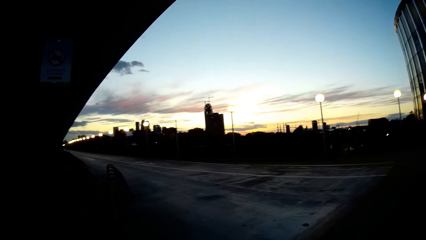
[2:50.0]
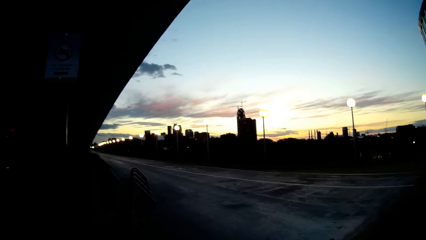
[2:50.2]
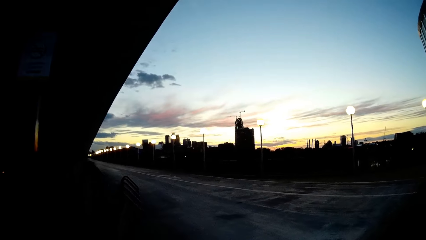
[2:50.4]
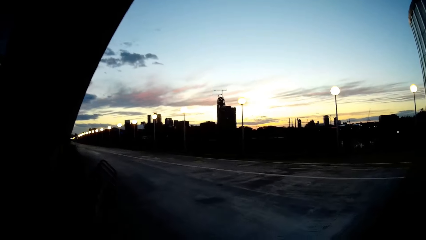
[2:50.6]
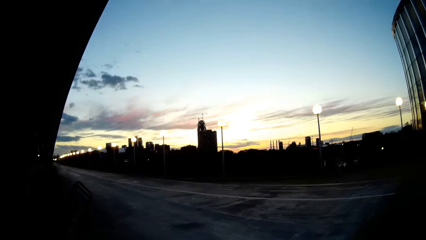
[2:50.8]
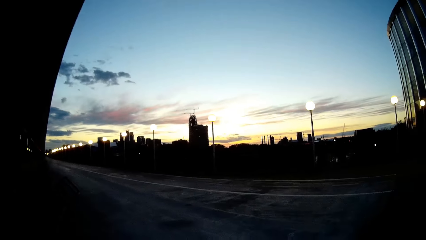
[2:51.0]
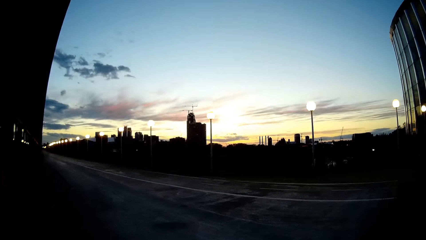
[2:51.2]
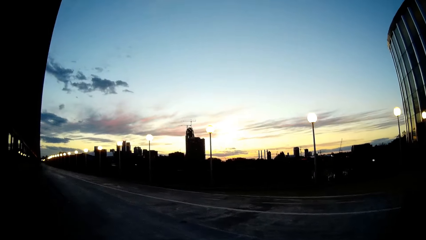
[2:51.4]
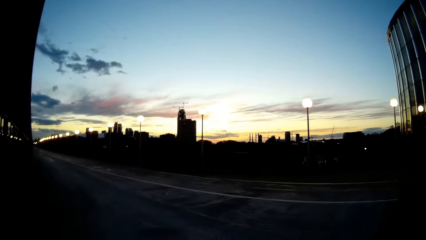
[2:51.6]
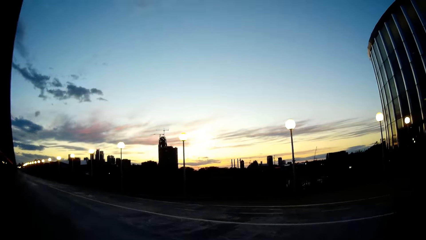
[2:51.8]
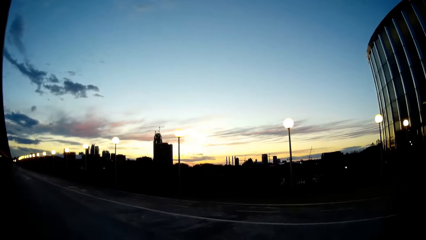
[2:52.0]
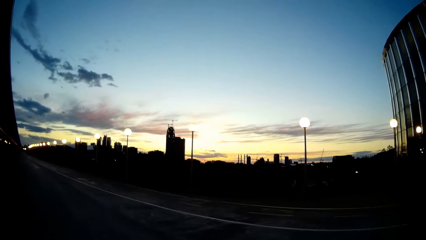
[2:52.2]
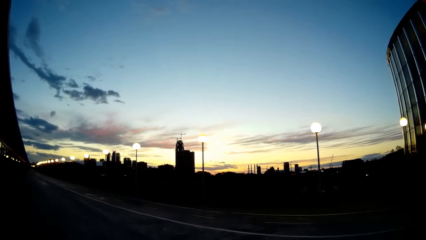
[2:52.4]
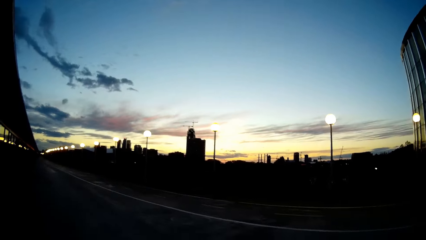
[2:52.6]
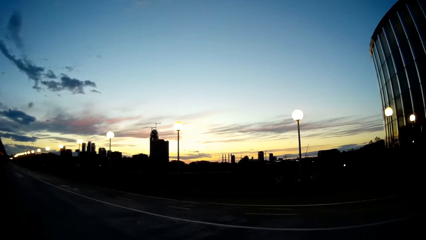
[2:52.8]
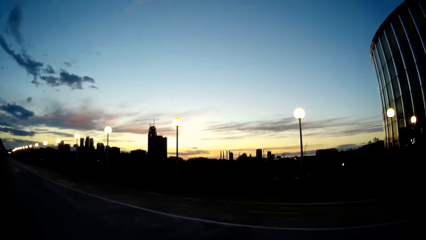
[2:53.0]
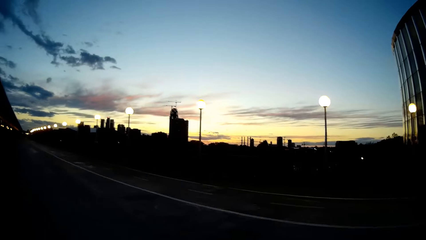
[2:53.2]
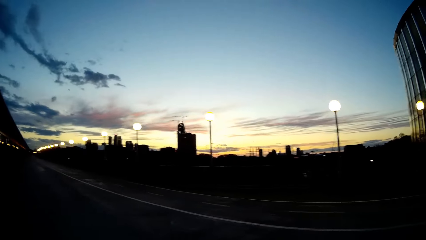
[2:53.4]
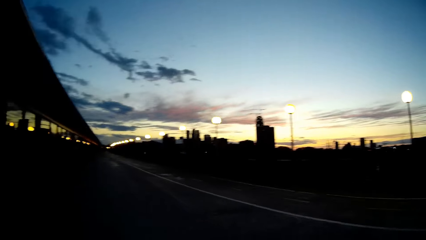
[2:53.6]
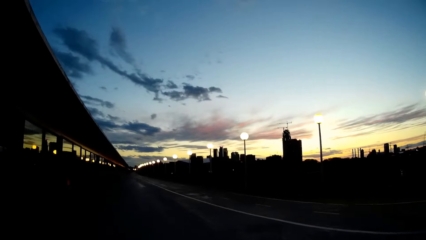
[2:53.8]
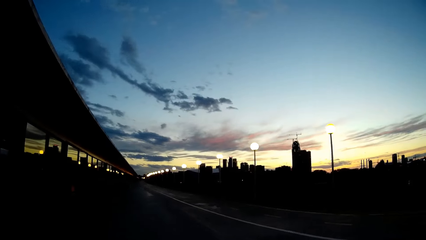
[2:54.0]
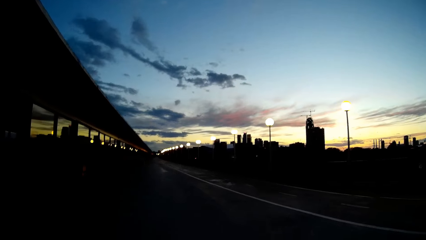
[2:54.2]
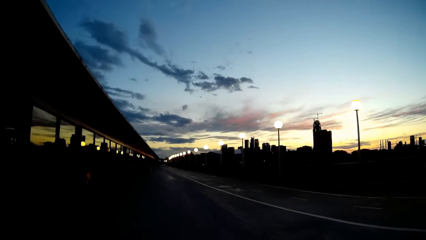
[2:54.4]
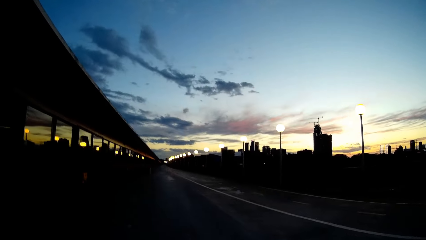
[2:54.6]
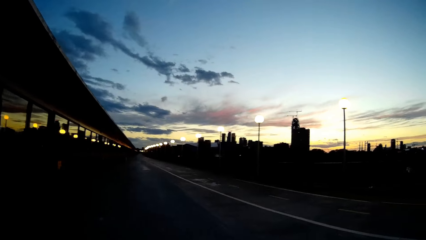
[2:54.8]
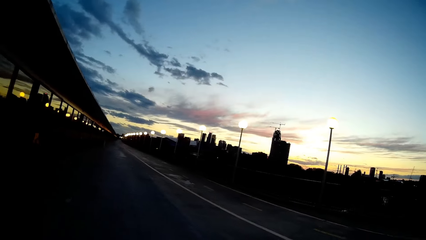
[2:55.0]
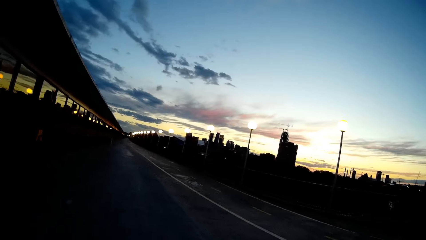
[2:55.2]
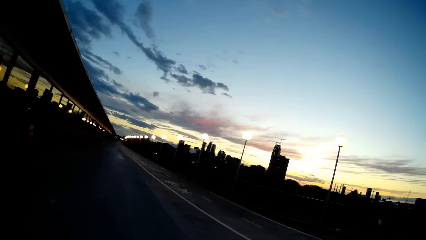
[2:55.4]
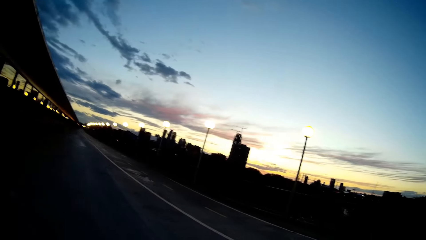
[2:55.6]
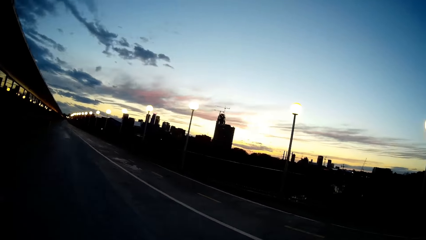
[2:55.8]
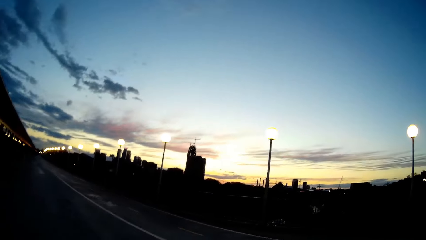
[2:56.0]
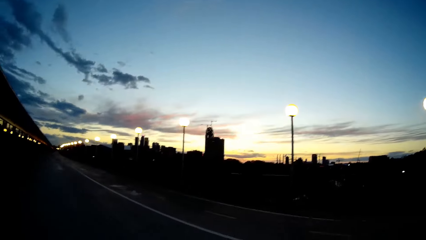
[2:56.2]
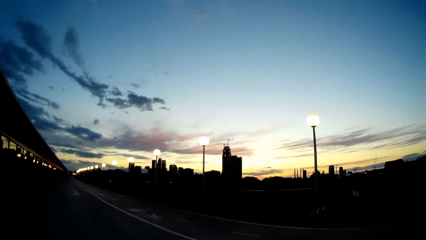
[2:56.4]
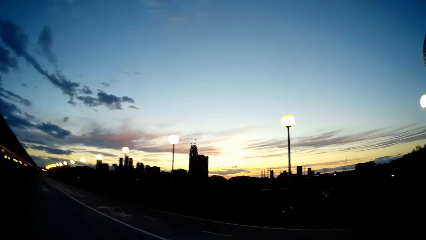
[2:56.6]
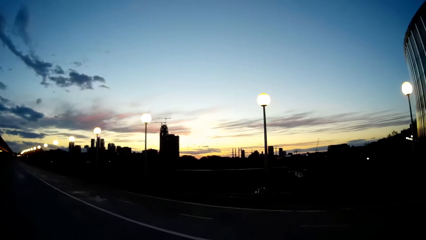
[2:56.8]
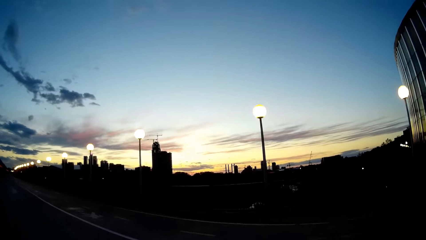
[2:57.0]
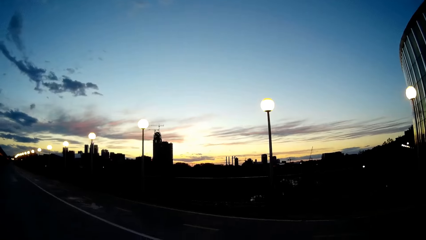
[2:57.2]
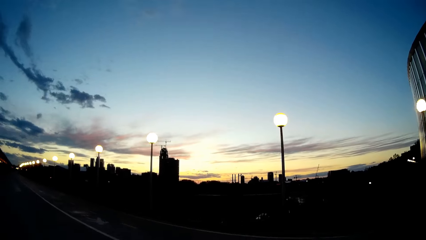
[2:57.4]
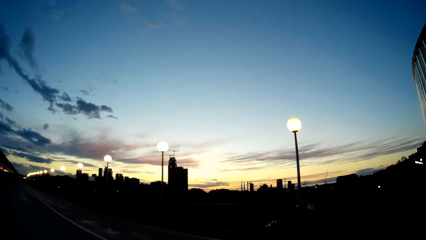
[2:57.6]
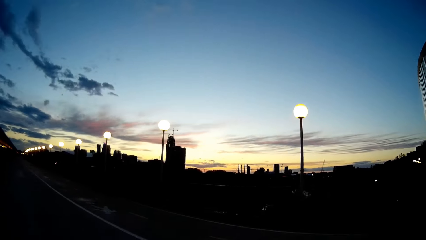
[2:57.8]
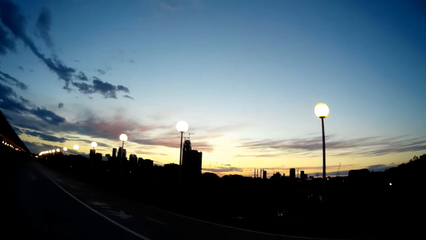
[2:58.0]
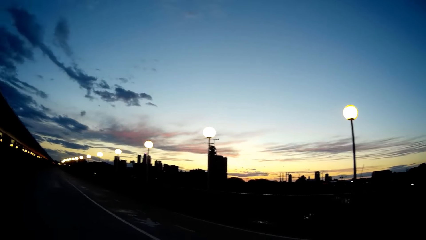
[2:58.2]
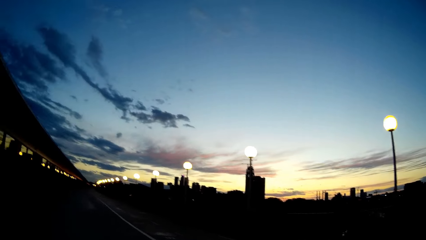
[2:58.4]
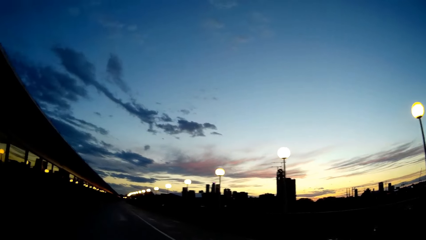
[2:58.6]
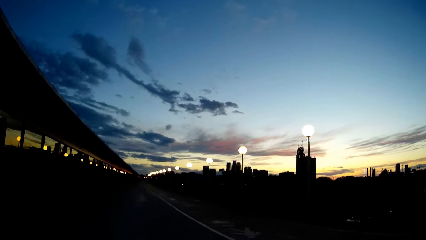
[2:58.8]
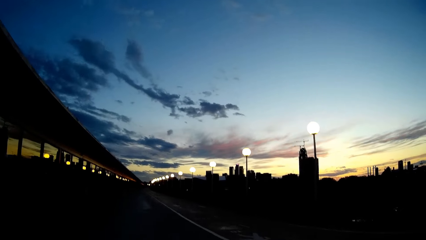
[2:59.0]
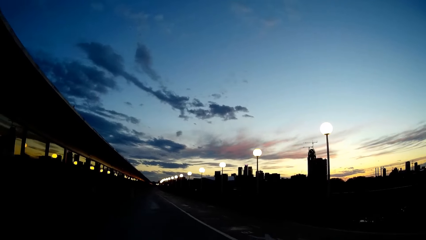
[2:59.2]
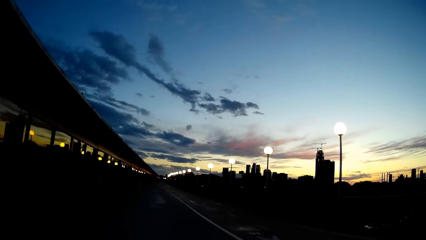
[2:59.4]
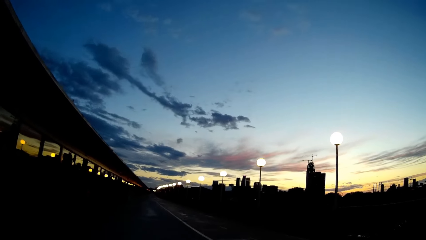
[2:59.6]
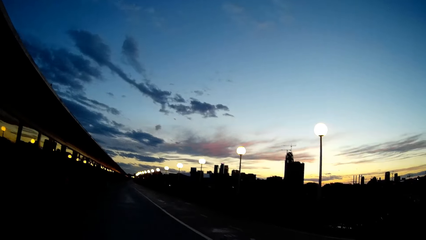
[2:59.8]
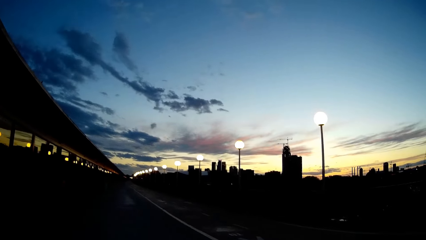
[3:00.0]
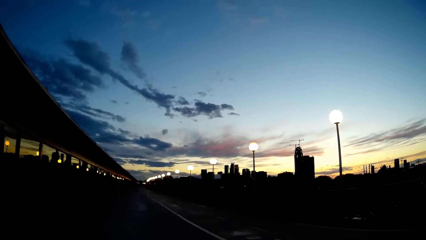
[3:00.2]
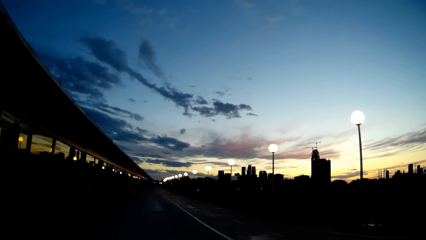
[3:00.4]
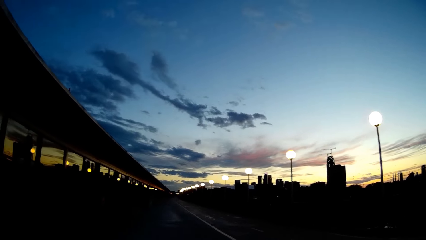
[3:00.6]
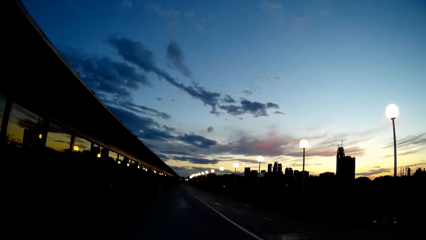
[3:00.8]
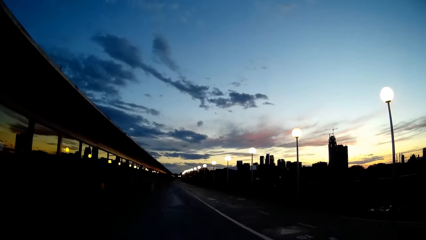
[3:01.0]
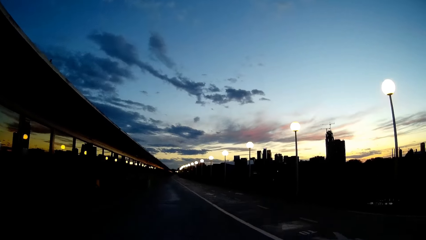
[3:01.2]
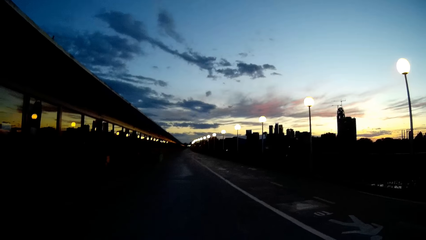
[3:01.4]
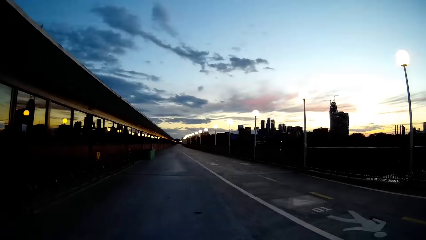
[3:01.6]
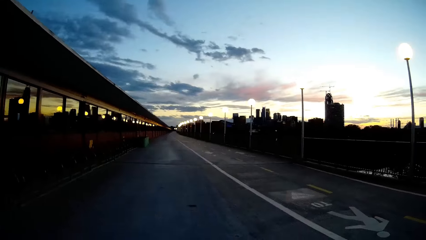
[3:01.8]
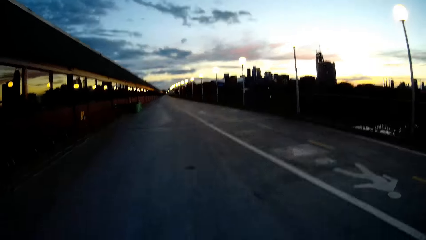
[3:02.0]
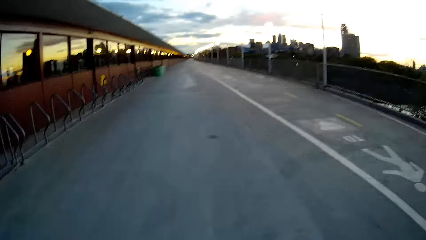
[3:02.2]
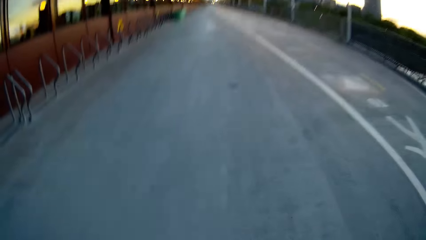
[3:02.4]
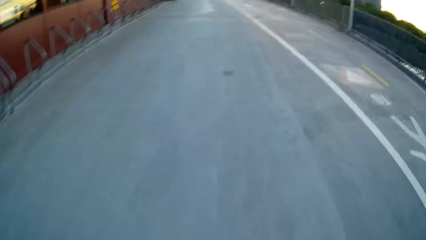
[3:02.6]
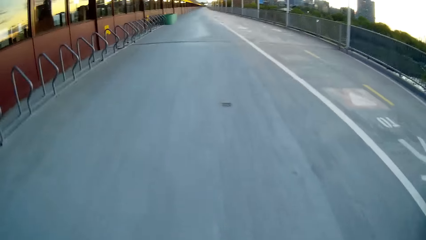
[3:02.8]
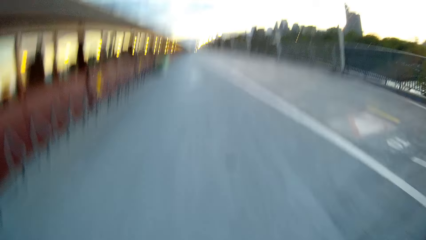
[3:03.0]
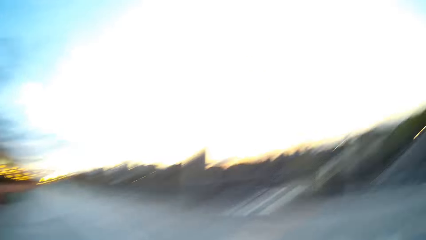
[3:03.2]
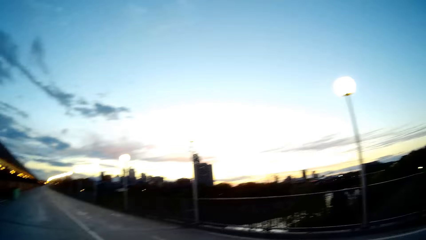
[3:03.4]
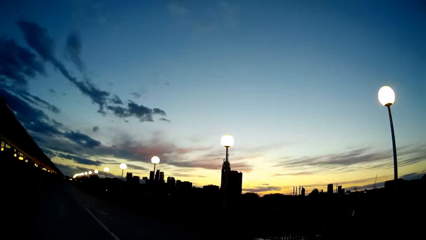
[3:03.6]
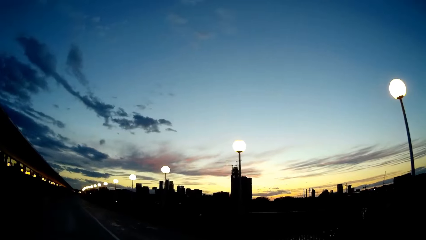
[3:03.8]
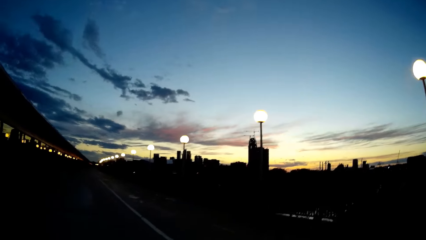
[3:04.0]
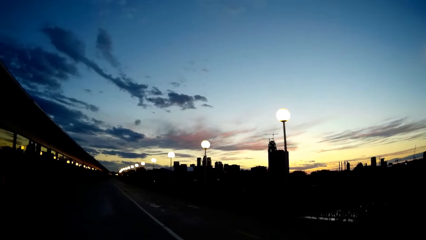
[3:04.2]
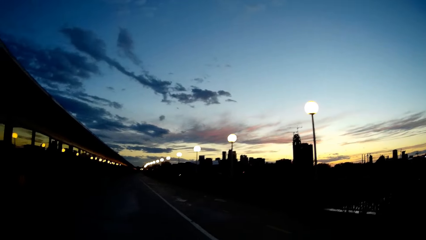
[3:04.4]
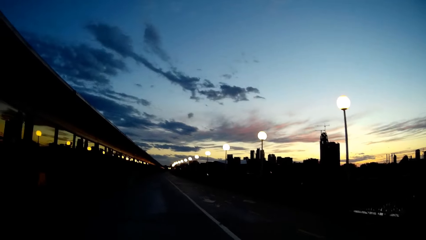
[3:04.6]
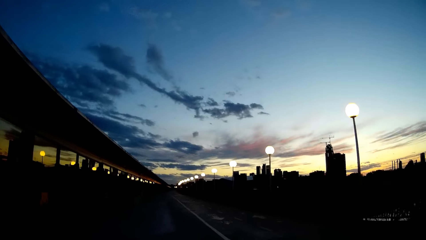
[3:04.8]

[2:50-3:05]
The camera wearer walks and turns left. They walk and look around.
